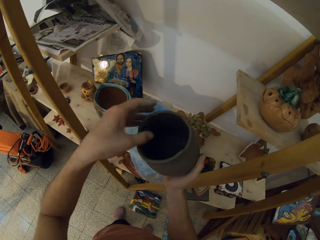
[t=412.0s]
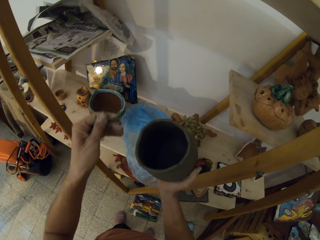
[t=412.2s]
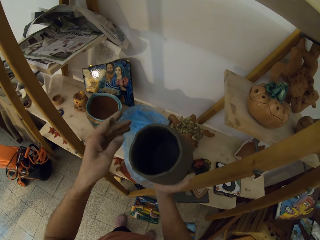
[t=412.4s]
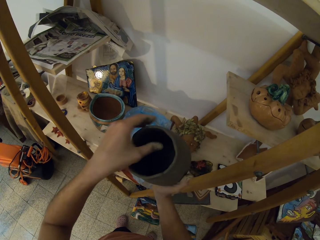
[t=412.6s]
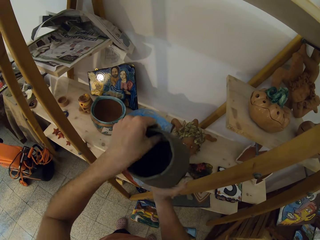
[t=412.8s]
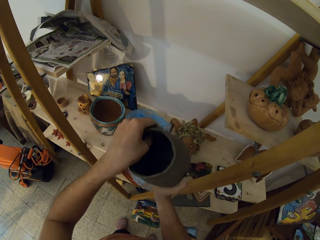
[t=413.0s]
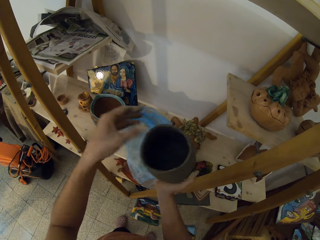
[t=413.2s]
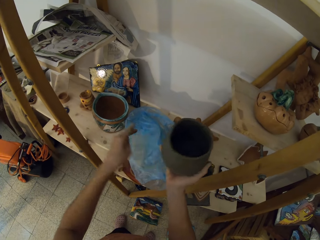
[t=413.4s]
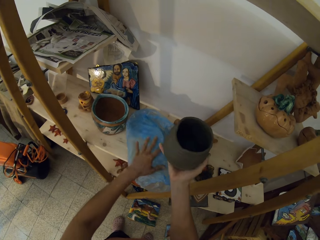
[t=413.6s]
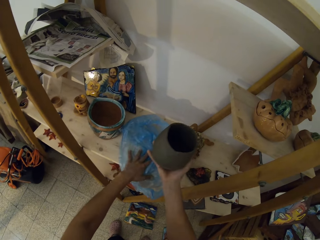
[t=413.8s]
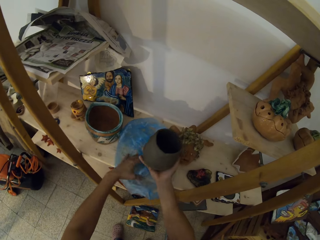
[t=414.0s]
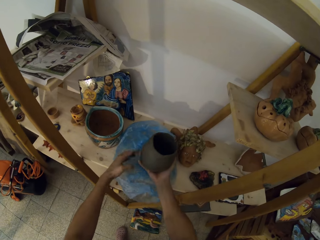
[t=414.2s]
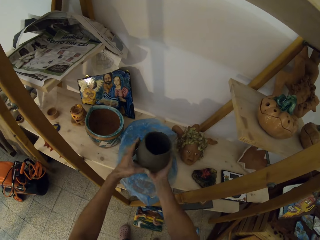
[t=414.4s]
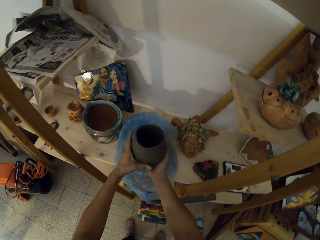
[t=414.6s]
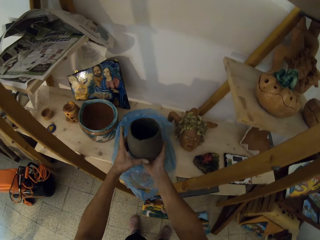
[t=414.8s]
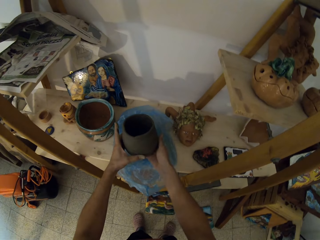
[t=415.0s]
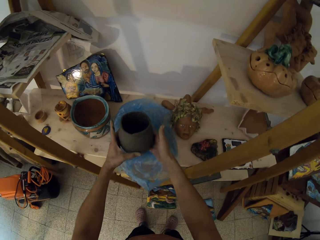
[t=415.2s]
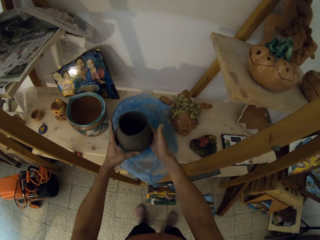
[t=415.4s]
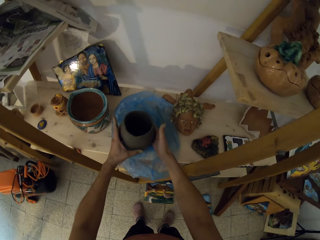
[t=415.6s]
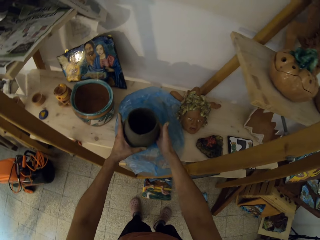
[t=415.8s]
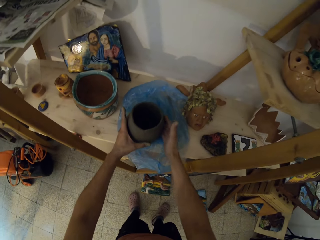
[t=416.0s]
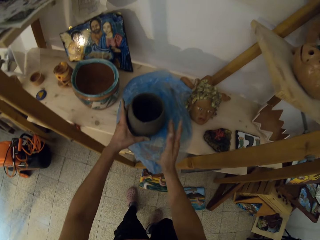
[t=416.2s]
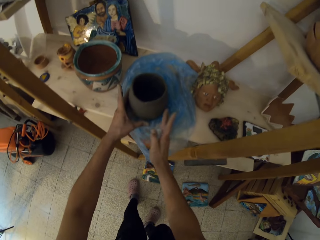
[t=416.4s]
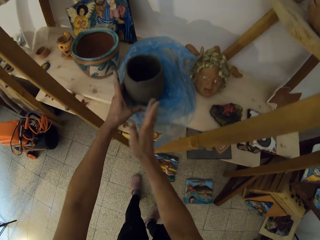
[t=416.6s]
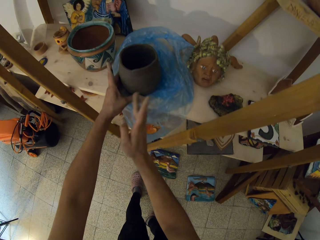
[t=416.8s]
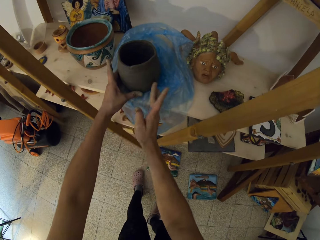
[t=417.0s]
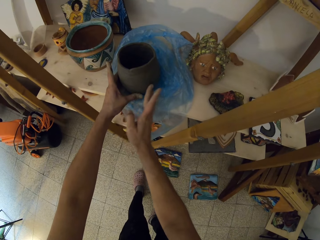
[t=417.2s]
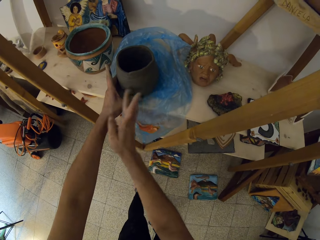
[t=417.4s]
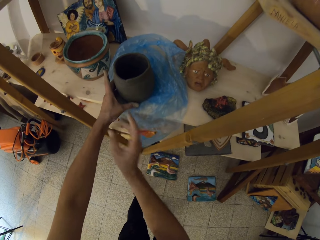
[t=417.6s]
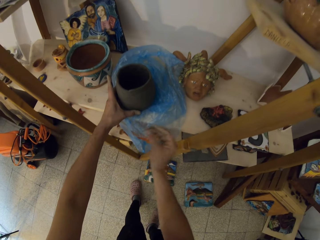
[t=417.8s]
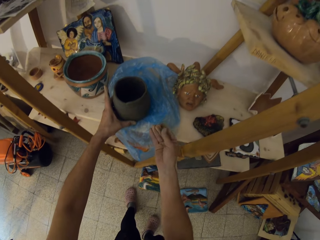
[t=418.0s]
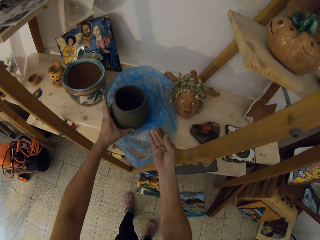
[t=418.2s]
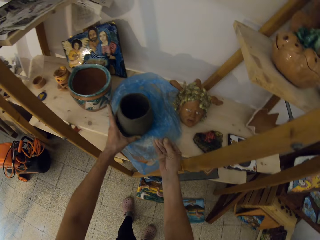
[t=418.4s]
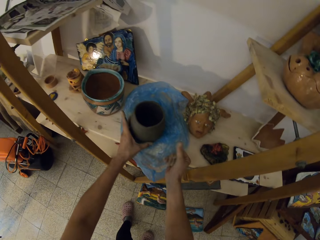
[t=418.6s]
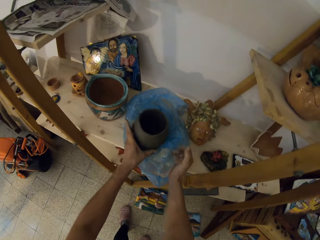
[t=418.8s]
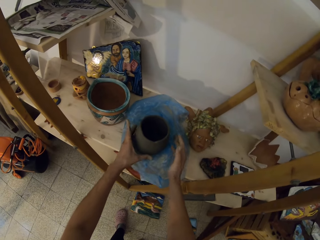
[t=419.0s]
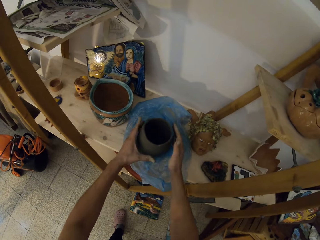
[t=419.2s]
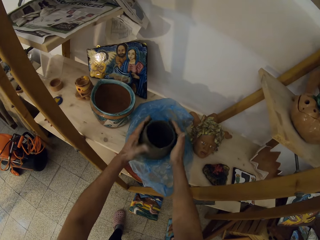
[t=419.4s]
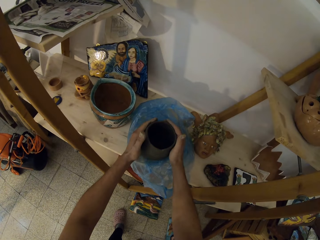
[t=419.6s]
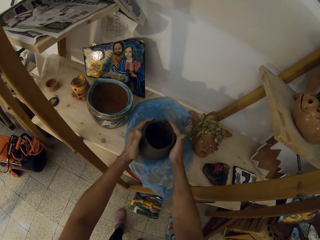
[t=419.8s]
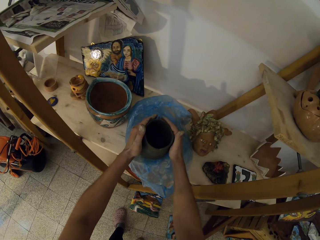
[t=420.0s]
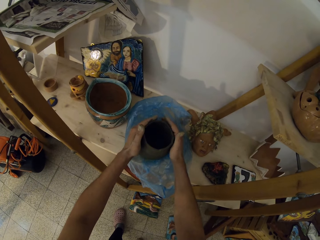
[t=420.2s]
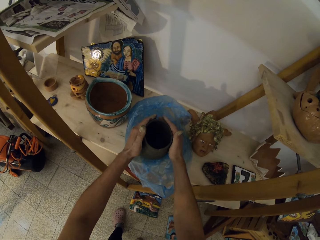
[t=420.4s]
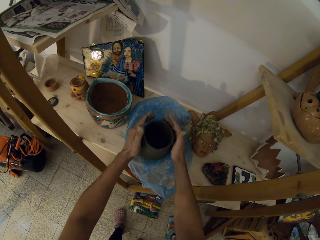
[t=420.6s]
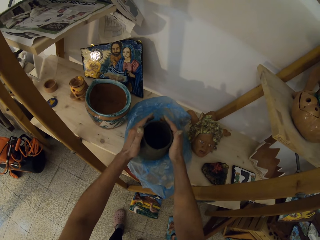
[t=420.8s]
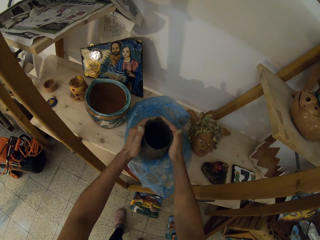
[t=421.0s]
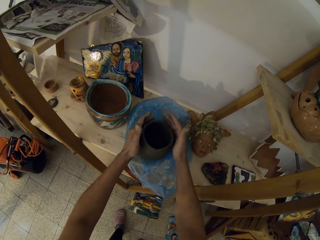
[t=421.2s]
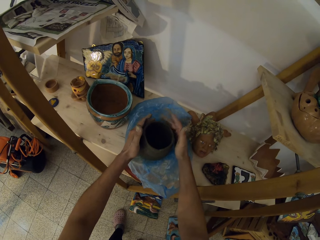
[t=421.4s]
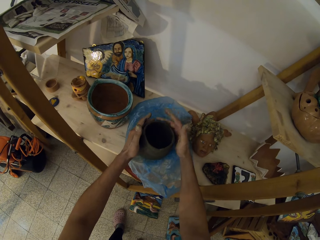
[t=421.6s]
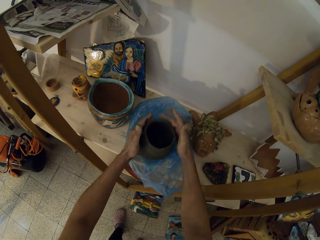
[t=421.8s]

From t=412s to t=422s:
The camera wearer places the clay vase or structure on the nylon on the shelf with her right hand. She places the clay vase on the nylon on the shelf with both hands. She rubs the structure with her right hand. She taps the clay vase on the nylon on the shelf with both hands.

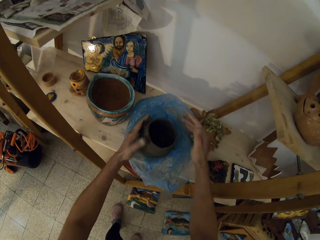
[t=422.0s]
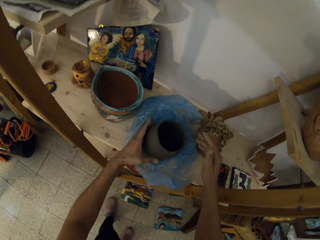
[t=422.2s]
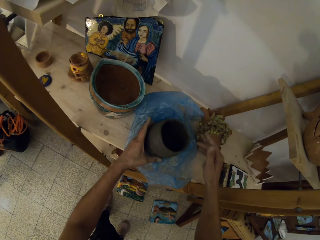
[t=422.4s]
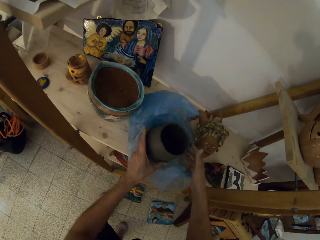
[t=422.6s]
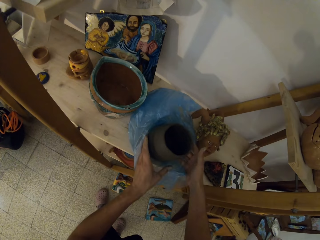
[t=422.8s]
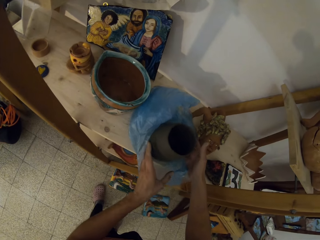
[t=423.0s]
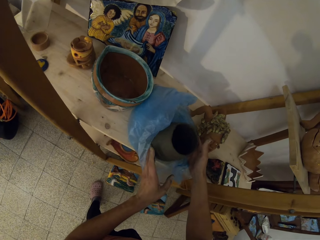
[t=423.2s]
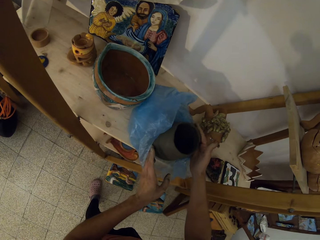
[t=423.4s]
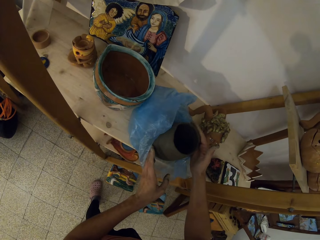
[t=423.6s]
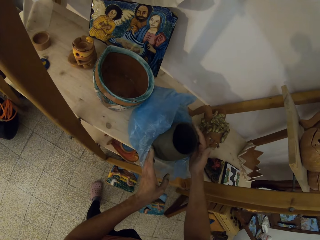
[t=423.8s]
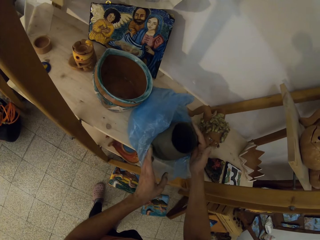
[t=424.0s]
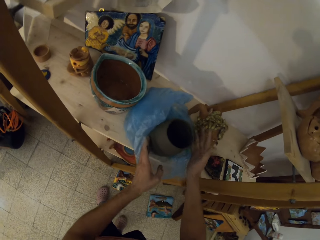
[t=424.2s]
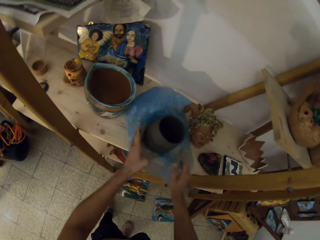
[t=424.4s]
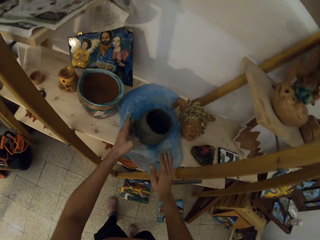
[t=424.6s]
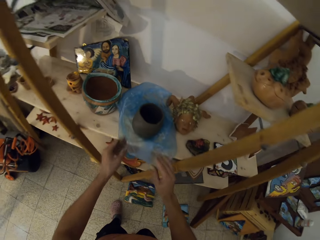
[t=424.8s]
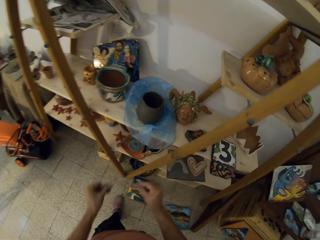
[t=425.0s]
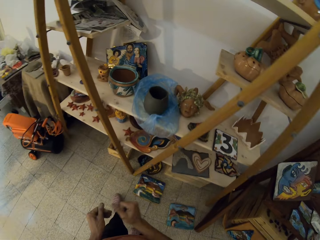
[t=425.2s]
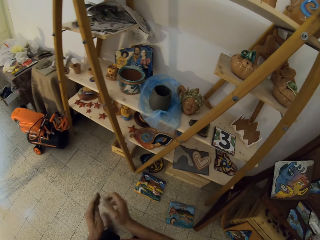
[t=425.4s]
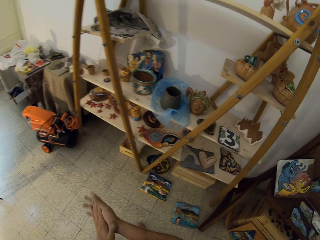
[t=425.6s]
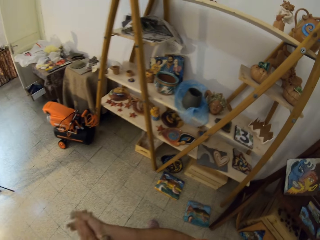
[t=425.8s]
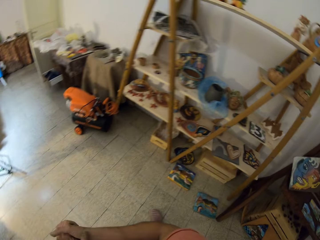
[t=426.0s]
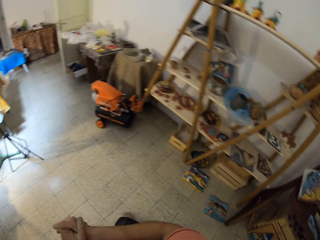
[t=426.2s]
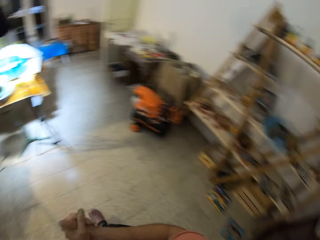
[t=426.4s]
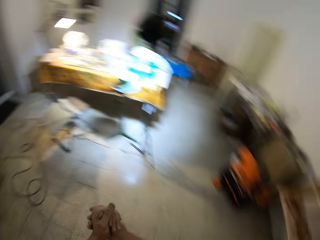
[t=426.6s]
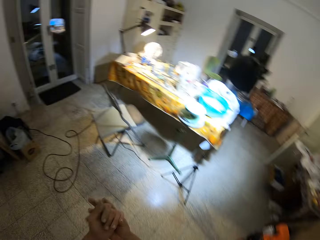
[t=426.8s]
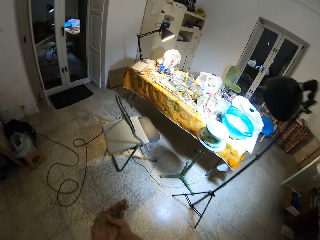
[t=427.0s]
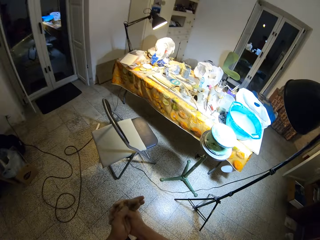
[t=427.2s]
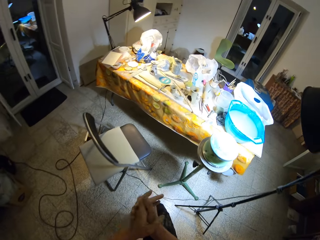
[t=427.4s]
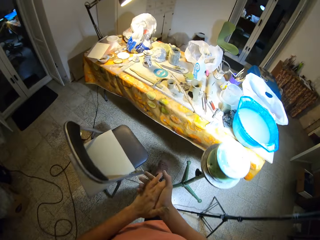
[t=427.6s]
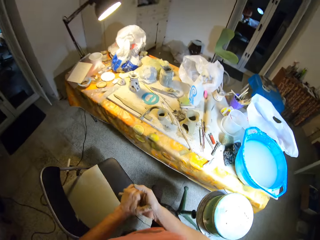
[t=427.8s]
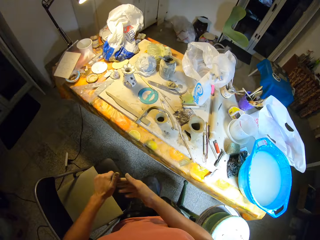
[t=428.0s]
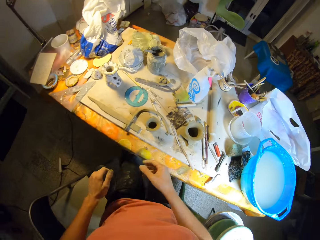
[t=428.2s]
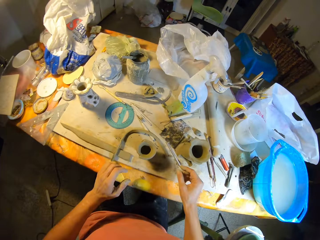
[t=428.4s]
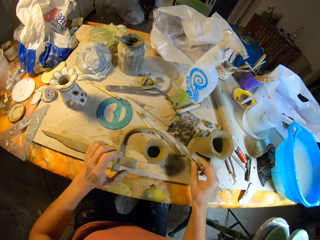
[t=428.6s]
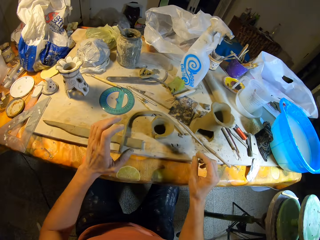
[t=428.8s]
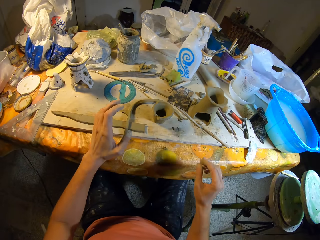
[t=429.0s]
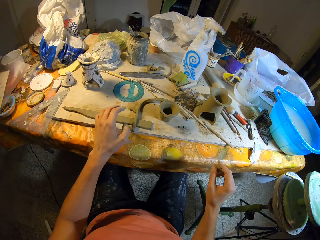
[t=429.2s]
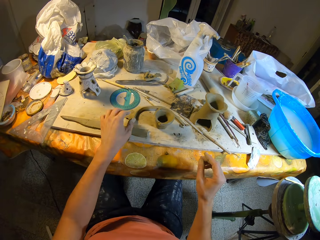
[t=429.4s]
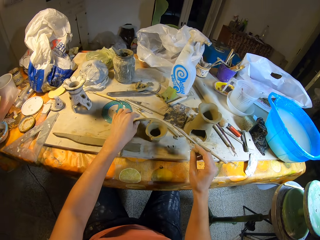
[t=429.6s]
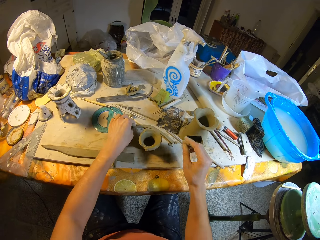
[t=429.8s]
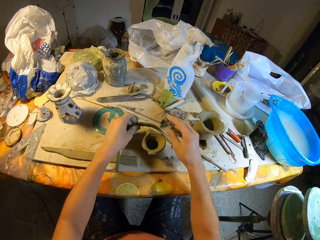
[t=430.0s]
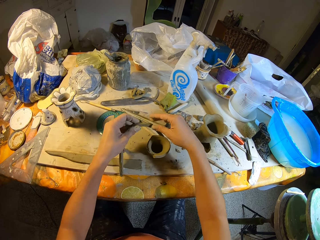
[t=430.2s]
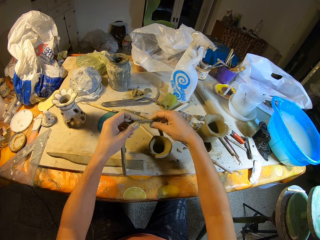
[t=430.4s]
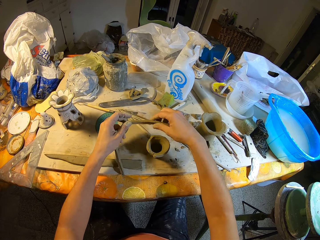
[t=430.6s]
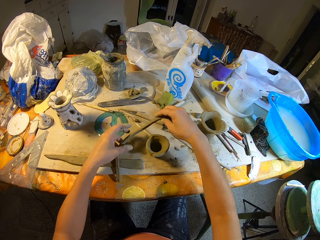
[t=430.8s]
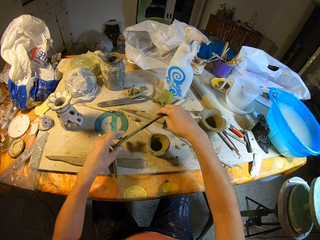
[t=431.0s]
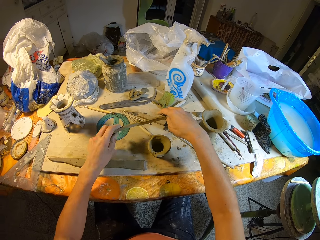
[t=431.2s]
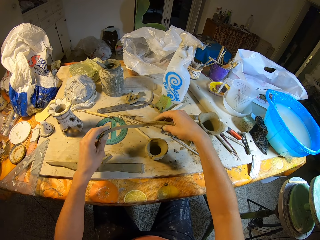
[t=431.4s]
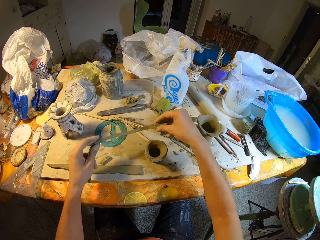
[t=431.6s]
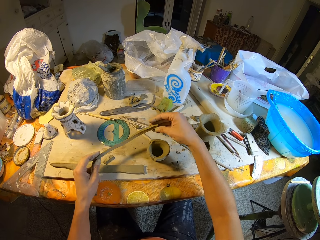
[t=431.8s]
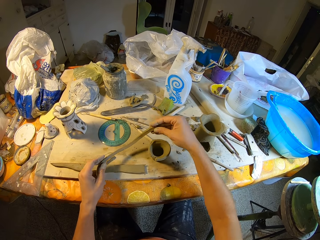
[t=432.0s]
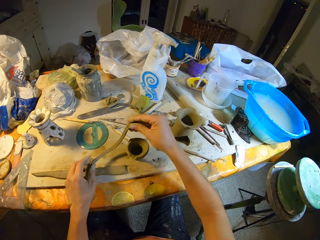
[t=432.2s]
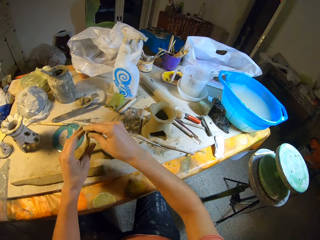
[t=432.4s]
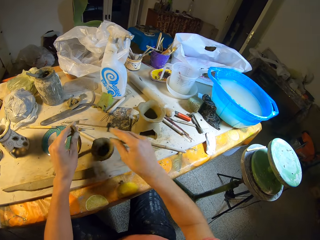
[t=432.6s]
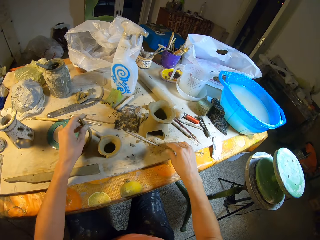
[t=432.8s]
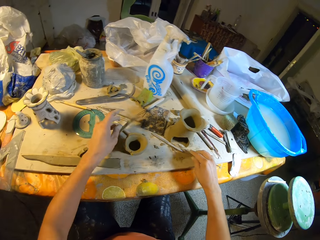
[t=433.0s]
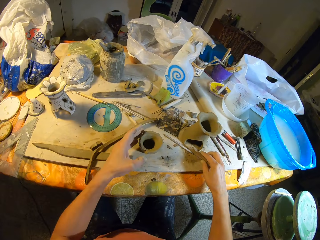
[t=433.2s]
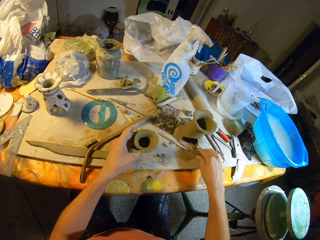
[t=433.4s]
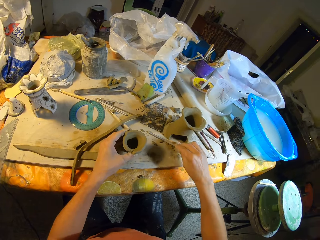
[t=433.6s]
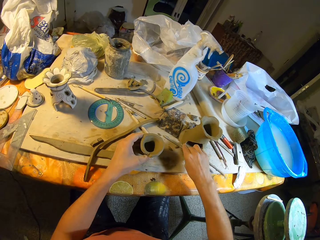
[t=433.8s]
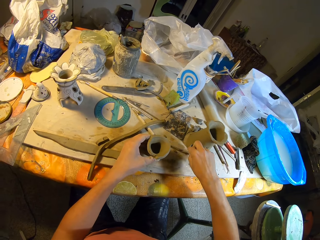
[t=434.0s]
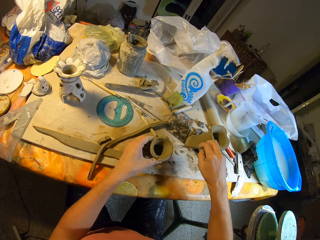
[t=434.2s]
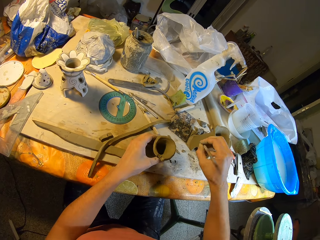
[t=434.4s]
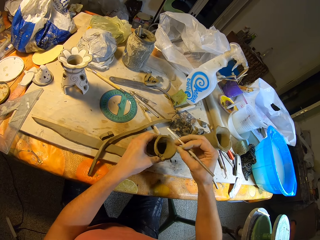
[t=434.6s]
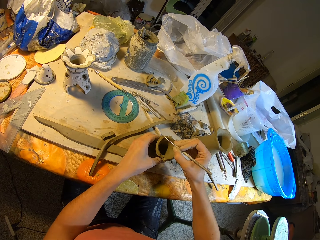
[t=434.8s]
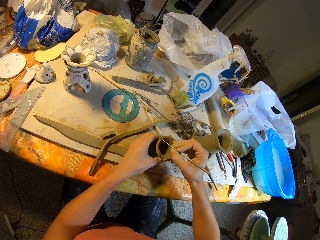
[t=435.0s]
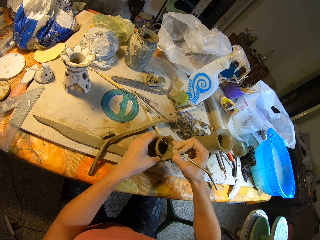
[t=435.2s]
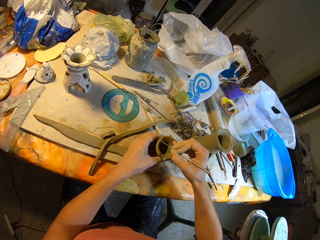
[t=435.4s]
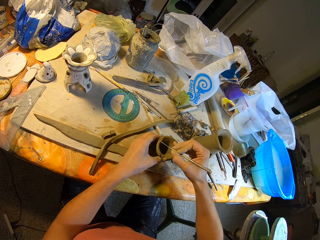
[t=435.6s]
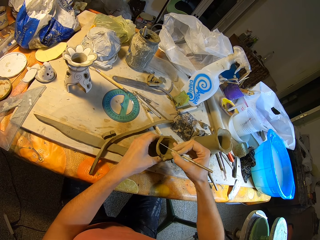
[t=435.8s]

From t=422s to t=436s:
The camera wearer turns the clay vase or structure and the nylon on the shelf with both hands. She pats the structure with her right hand. She rotates the structure. She walks to the table. She rubs her hands together. She sits down on the chair at the table. She picks up the cut sand mold or plaster from the table with her left hand and holds the cut sand mold with both hands. She inspects the plaster and holds the plaster with her right hand. She transfers the cut sand mold from the right hand to her left hand. She holds the plaster with her left hand. She places the cut sand mold on the table. She picks up the stick from the table with her right hand. She holds the cup sand mold with her left hand. She places the stick on the table with her right hand. She picks up a scarva needle or plastering needle from the table with her right hand. She turns the plastering needle. She scratches the cup sand mold in her left hand with the scarva needle in her right hand.
